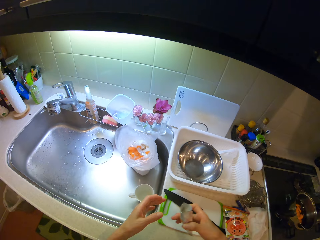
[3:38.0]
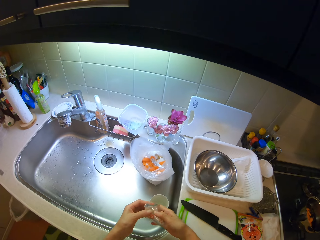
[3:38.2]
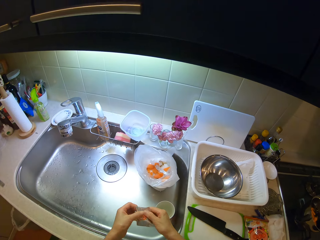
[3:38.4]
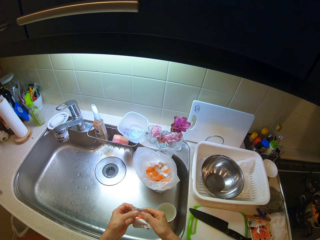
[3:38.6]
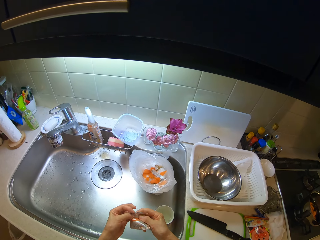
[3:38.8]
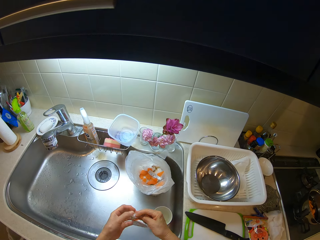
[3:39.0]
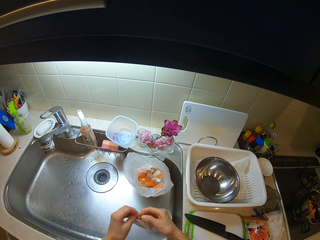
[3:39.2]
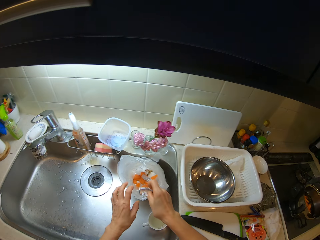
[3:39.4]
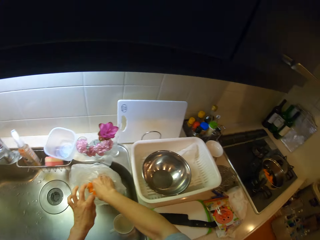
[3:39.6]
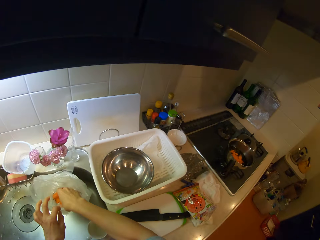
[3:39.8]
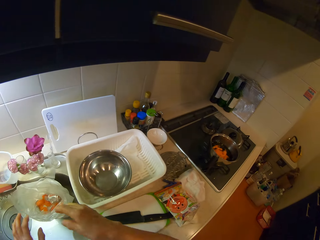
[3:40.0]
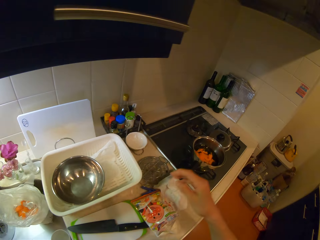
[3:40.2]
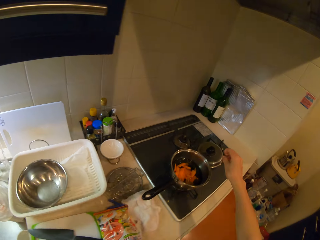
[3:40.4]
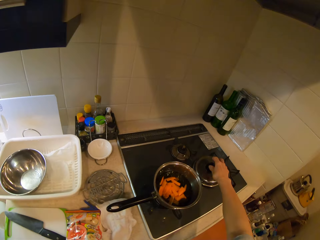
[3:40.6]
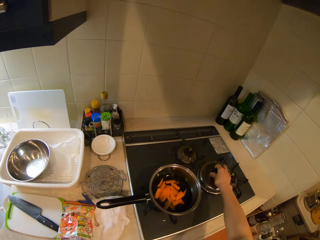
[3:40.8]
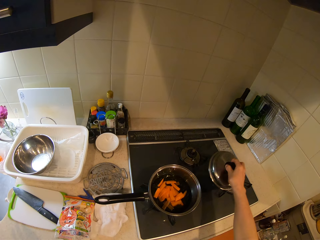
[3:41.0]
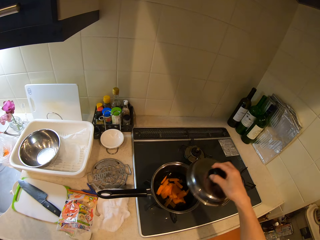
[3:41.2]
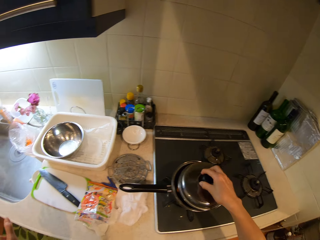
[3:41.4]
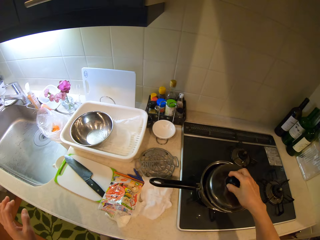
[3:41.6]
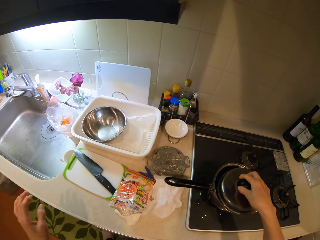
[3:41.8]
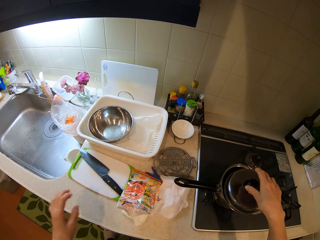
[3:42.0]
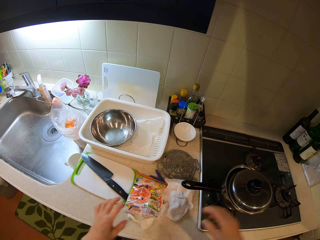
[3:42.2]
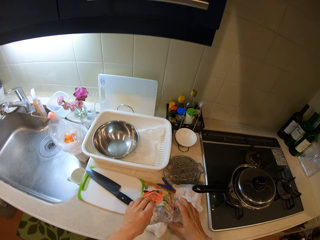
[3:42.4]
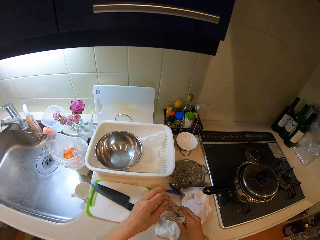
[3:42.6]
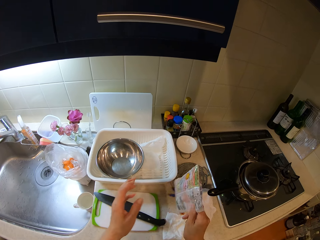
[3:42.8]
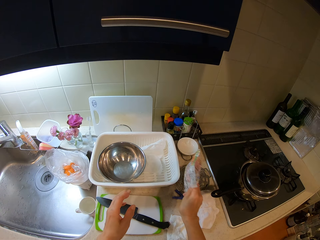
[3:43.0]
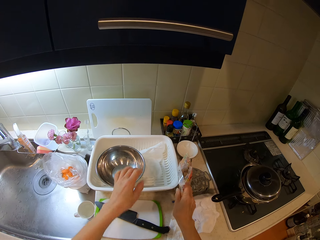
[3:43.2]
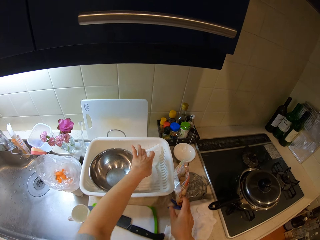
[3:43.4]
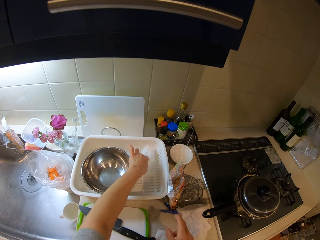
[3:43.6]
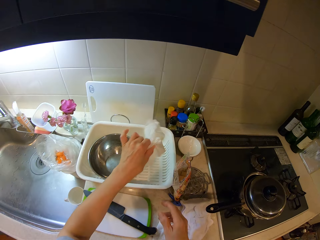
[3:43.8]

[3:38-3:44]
The camera wearer holds the sachet with both hands and folds the sachet. They drop the sachet into the nylon in the sink. They pick the lid of the pot on the gas cooker and place the lid on the pot on the gas cooker. They hold the plastic bag and put the plastic bag beside the tray on the cabinet.

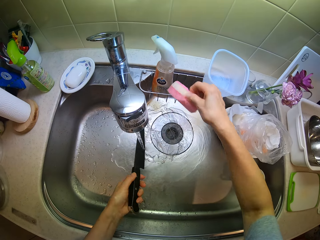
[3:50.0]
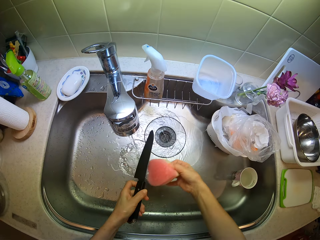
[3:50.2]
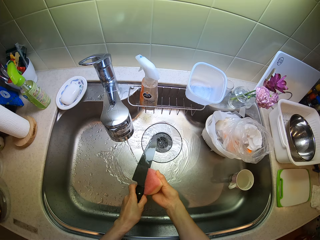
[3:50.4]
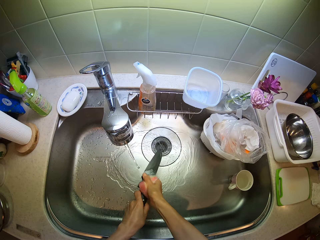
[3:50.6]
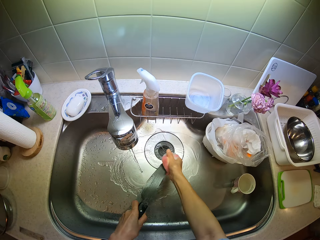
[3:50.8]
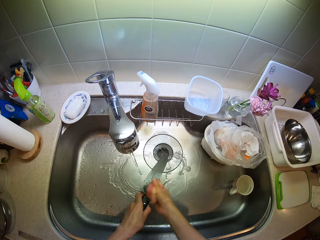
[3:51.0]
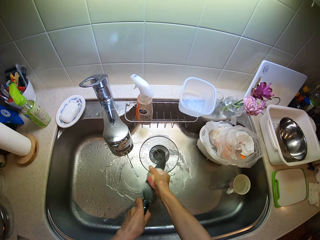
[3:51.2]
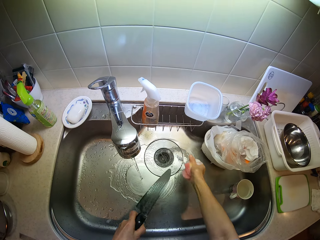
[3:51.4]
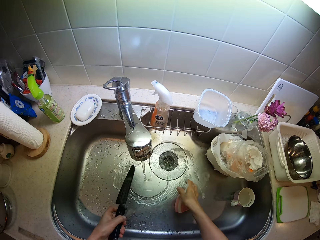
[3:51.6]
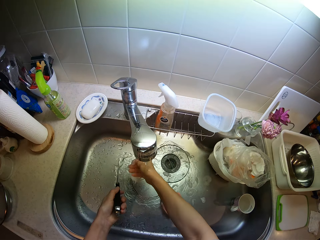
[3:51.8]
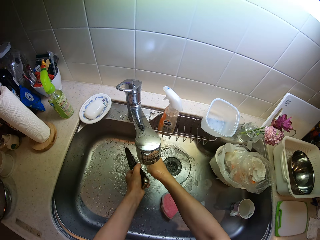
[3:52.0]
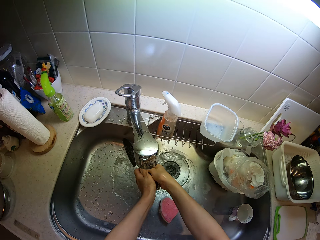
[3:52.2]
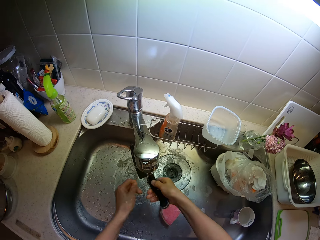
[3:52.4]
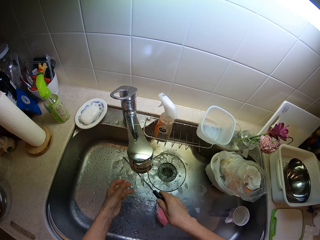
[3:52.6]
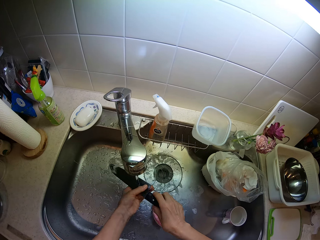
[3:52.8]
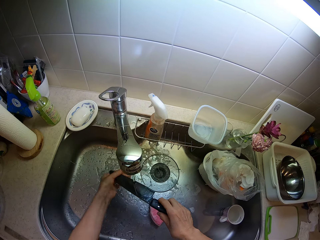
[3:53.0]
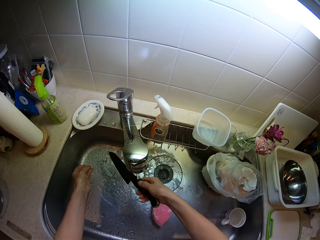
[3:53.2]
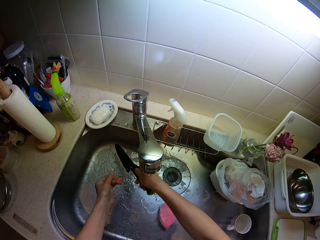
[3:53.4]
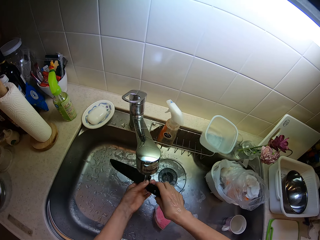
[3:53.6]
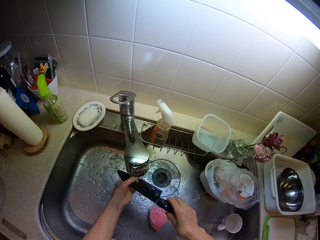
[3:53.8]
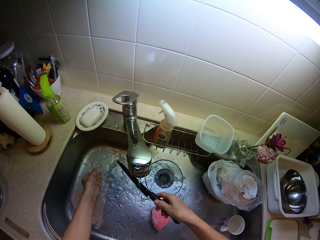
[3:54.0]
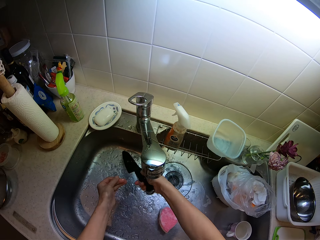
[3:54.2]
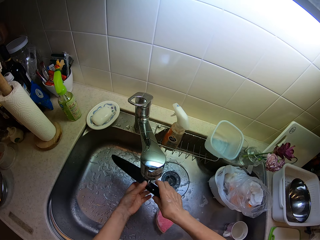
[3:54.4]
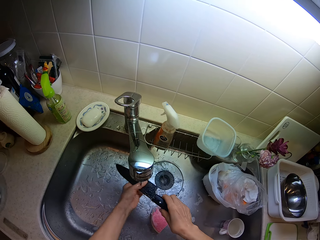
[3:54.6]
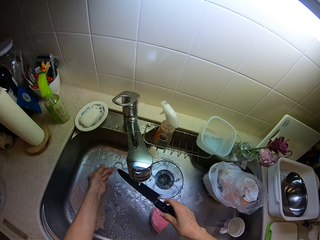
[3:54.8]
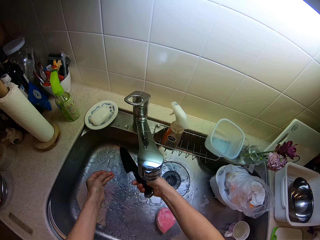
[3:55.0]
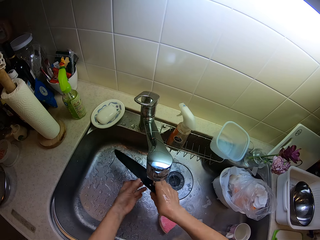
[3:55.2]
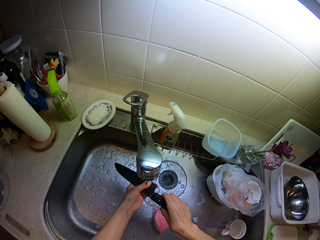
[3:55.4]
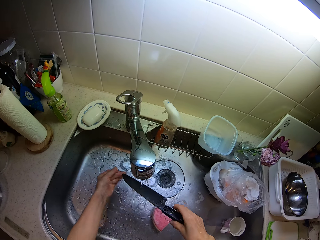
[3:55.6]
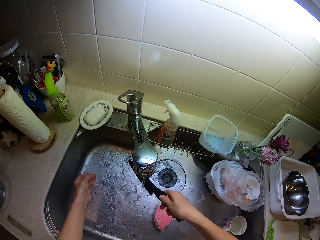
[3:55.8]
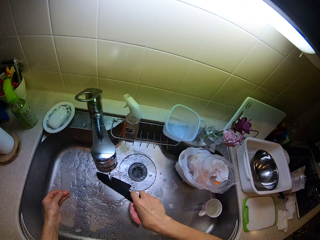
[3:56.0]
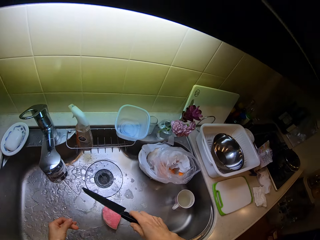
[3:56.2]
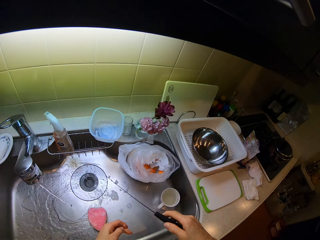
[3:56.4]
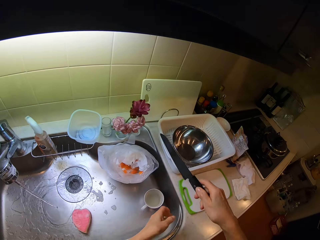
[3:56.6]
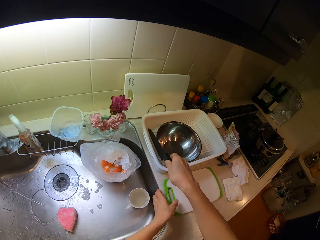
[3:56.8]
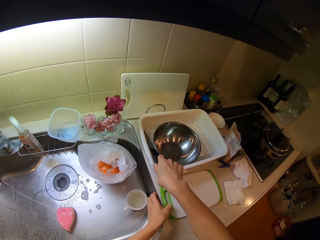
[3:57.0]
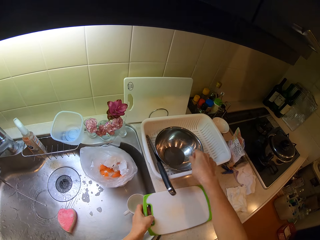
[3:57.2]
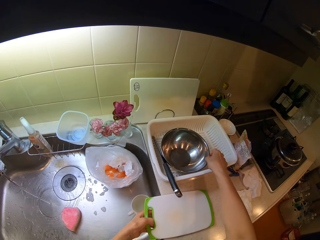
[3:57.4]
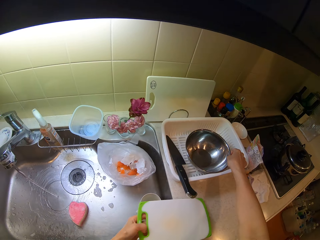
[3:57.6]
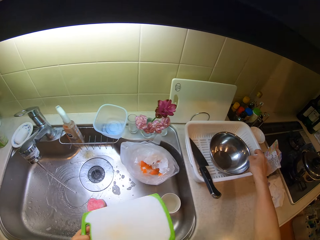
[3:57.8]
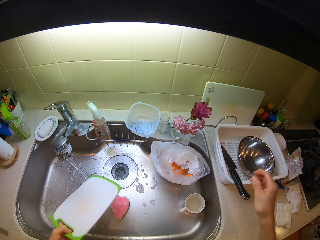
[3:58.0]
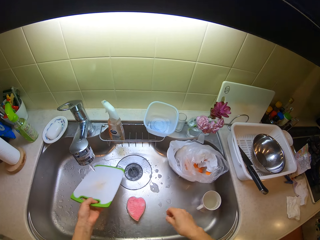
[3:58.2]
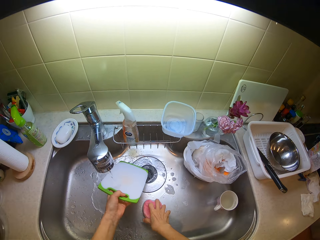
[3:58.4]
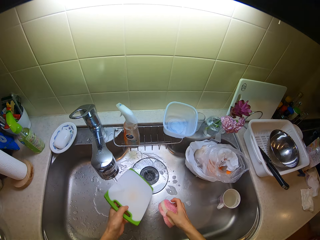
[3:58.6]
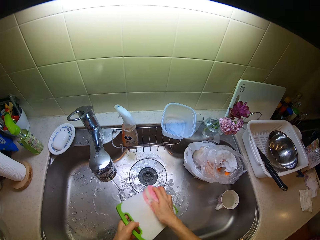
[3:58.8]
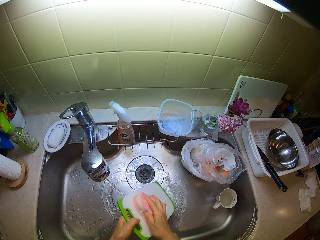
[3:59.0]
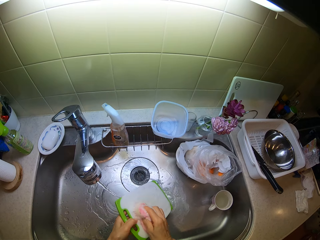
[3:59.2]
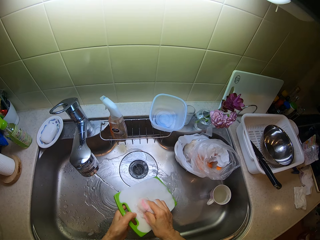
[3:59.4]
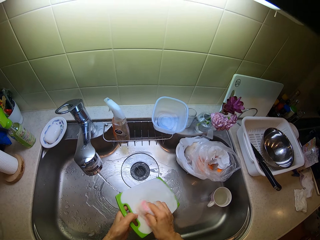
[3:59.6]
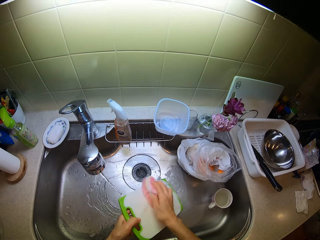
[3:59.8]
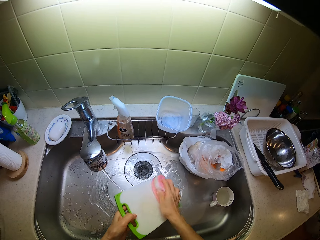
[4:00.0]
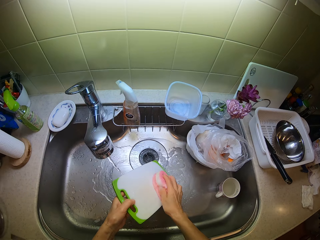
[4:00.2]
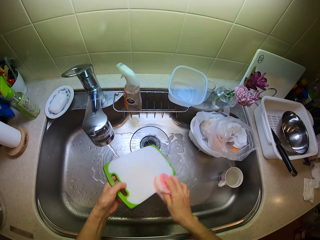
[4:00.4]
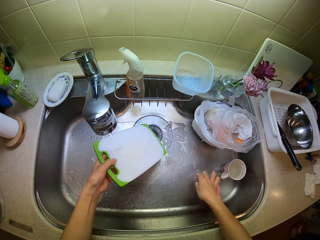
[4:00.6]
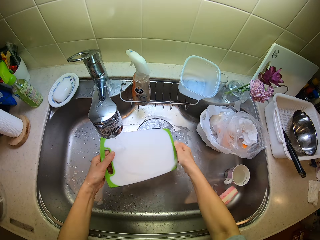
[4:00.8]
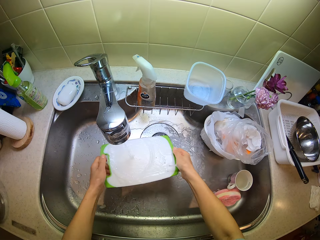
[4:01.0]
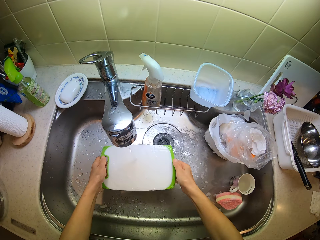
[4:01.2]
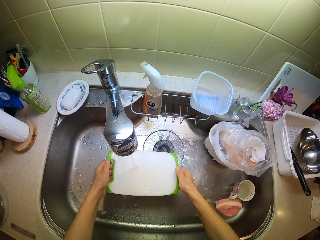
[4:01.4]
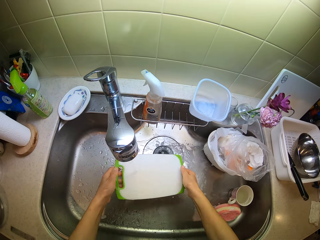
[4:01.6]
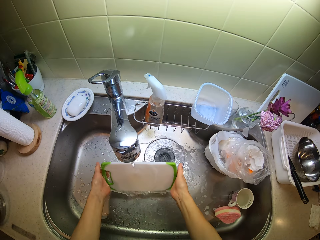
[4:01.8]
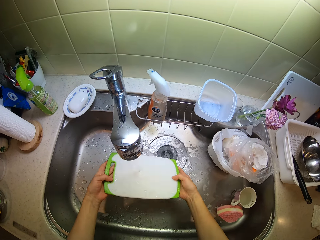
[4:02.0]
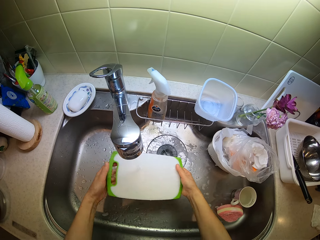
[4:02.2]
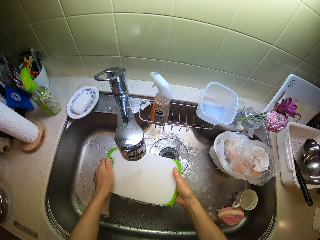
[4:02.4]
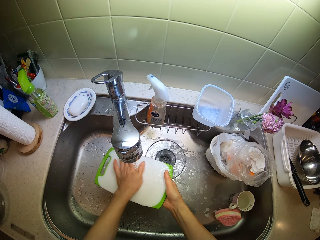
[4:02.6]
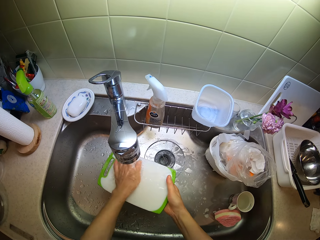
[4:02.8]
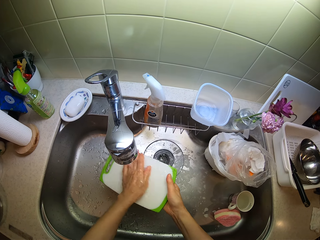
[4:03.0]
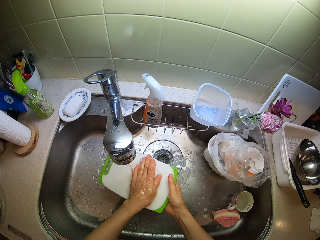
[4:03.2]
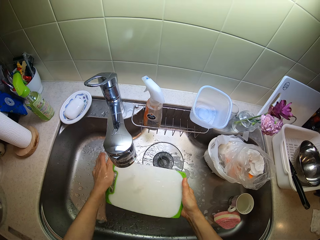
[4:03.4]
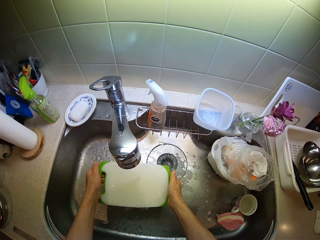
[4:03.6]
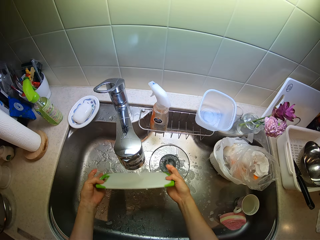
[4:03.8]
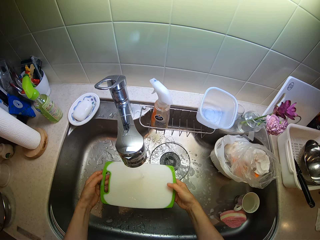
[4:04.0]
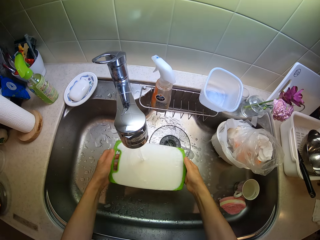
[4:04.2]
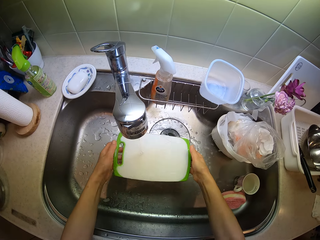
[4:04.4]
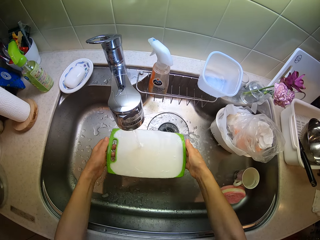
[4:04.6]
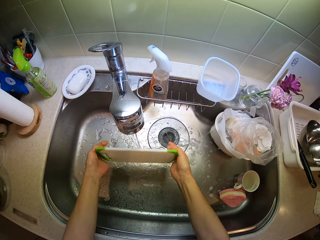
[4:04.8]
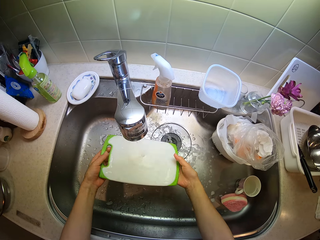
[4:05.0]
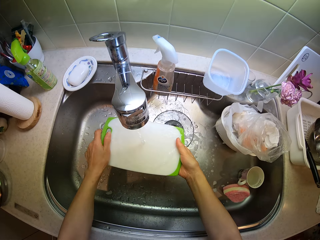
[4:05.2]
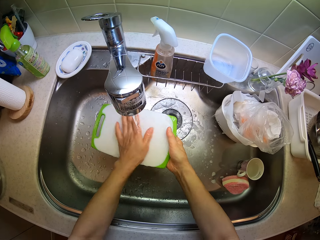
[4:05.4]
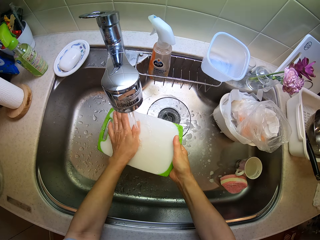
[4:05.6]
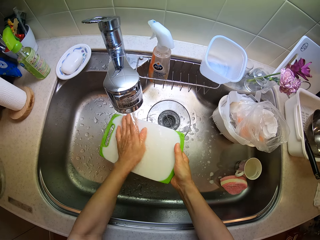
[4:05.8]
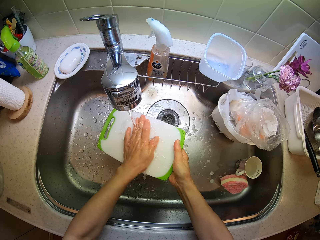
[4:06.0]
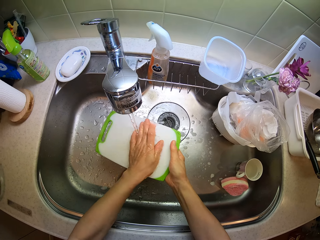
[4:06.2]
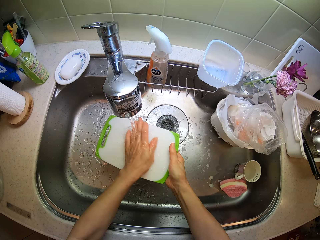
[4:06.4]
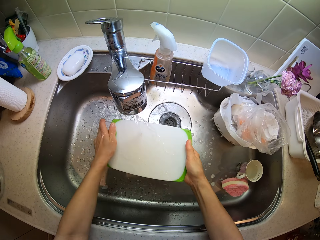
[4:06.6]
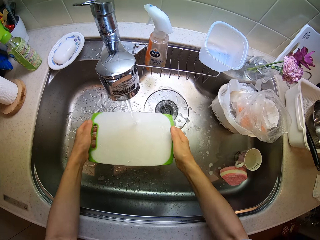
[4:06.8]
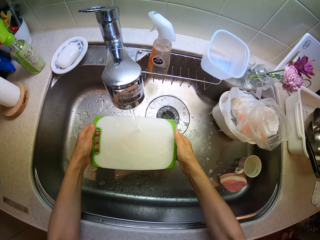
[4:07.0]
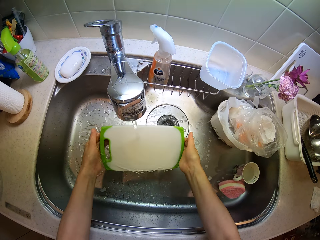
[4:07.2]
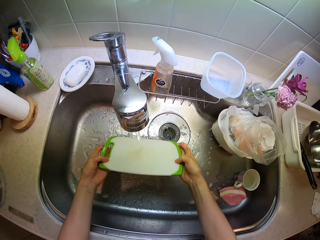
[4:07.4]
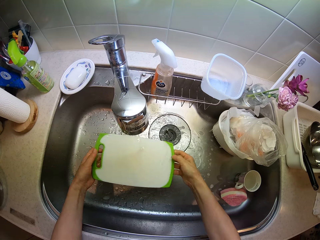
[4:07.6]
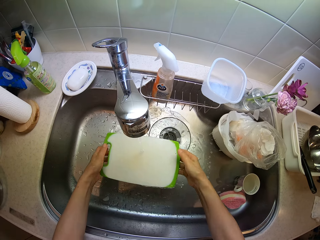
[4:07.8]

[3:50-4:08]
The camera wearer switches the knife to her right hand. She picks a foam on the sink. She washes the knife with the foam in the sink. She drops the foam in the sink. She rinses the knife in the sink. She drops the knife on the rack on the cabinet. She picks the tray or cutting board on the cabinet with her left hand and pulls the tray. She moves the bowl in the rack. She holds the bowl in the rack with her right hand. She picks the foam in the sink with her right hand. She washes the tray with the foam in the sink. She drops the foam in the sink and rinses the tray in the sink. She holds the tray with both hands.
